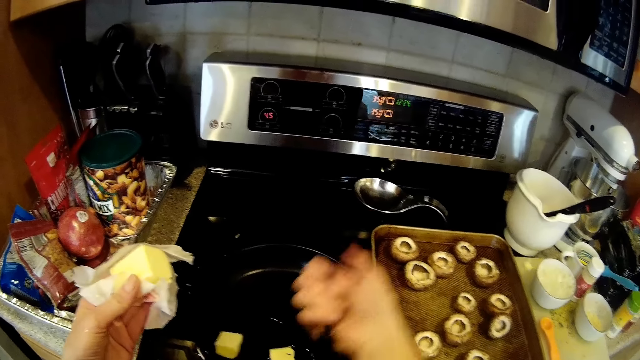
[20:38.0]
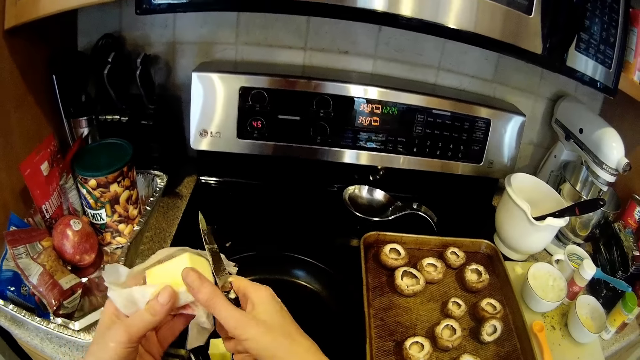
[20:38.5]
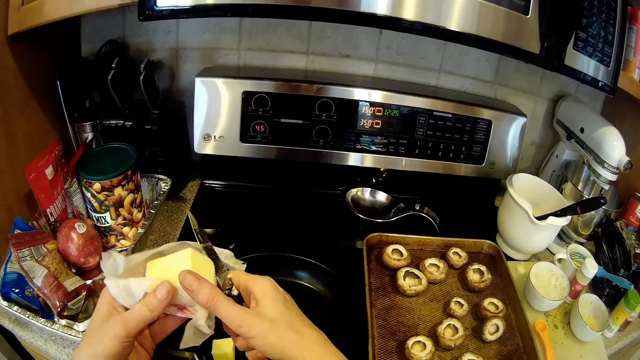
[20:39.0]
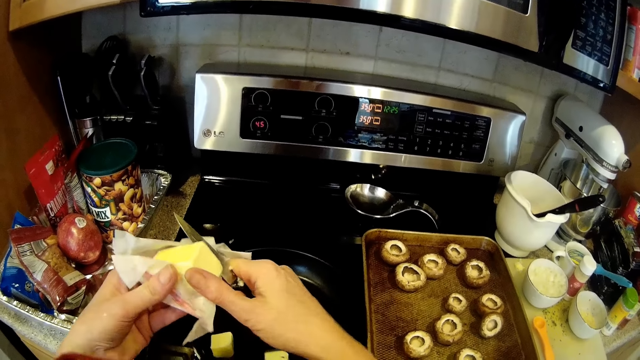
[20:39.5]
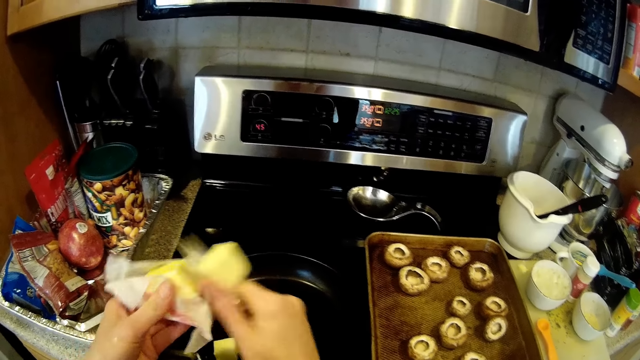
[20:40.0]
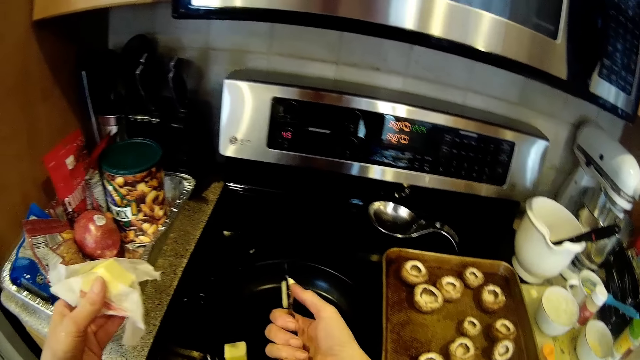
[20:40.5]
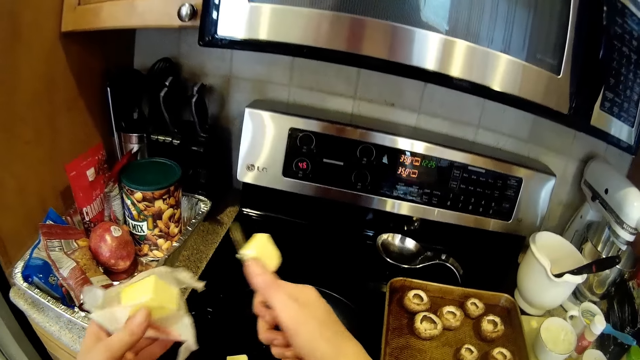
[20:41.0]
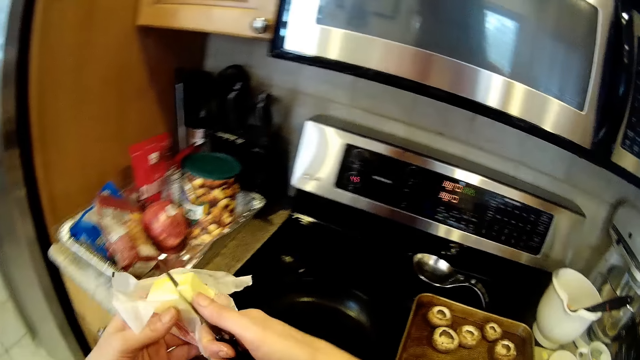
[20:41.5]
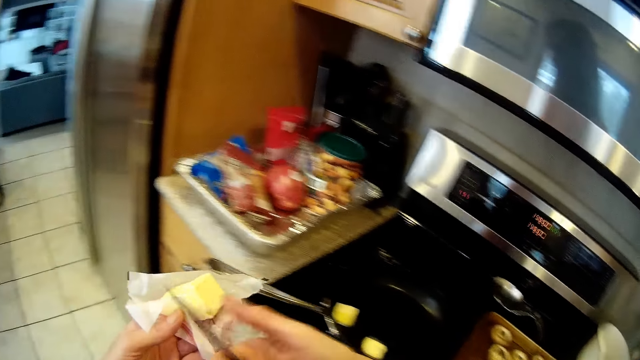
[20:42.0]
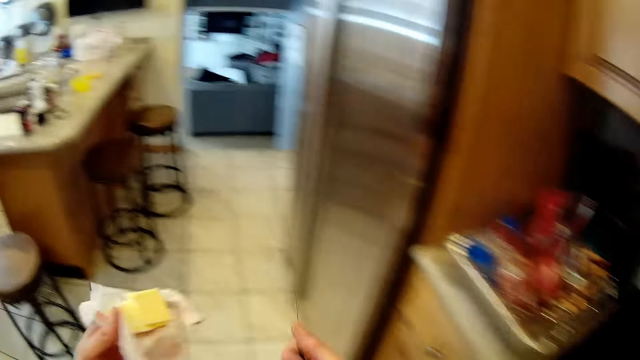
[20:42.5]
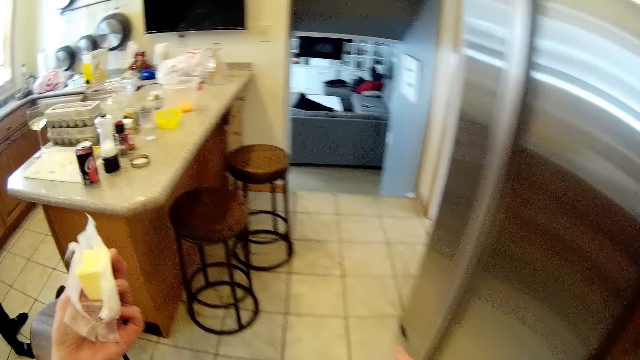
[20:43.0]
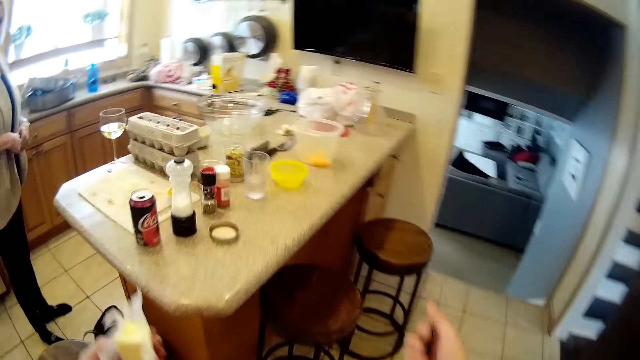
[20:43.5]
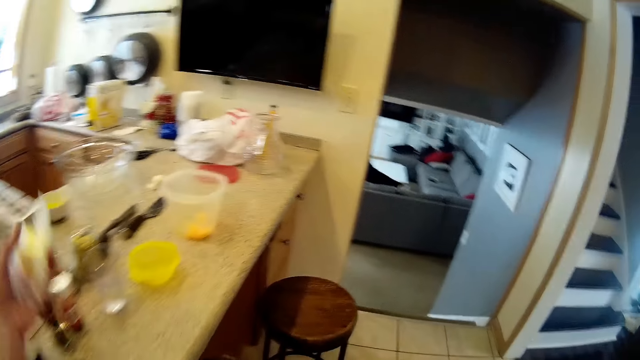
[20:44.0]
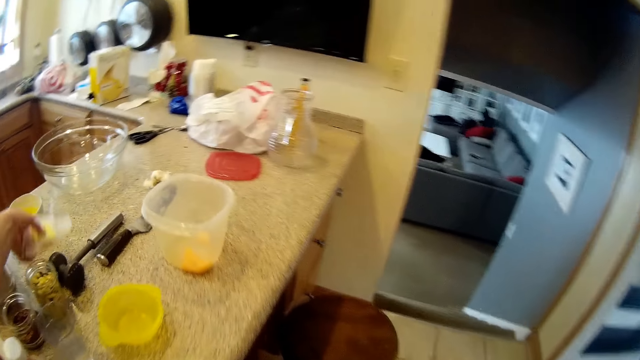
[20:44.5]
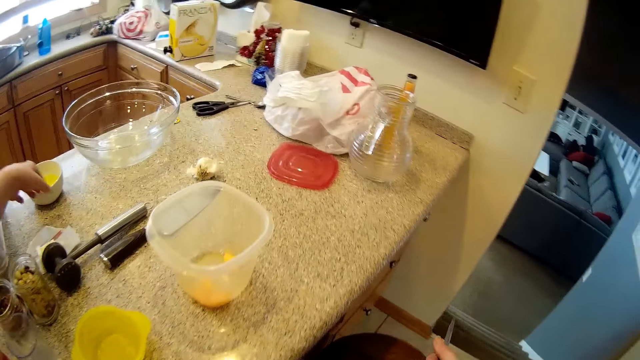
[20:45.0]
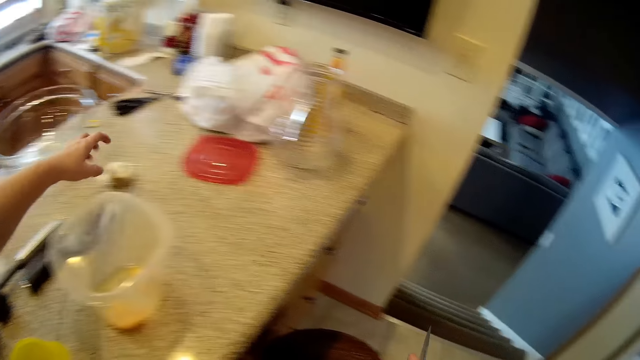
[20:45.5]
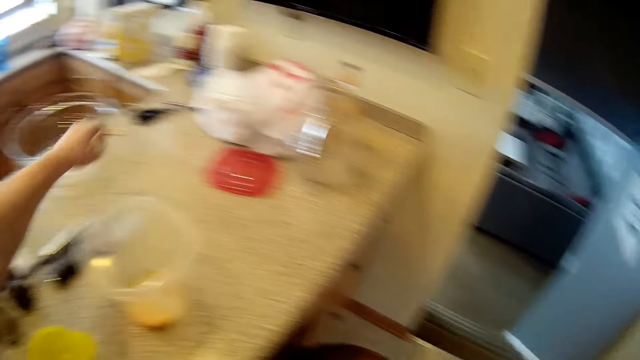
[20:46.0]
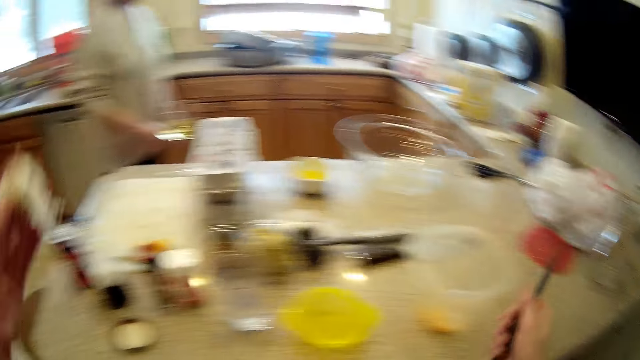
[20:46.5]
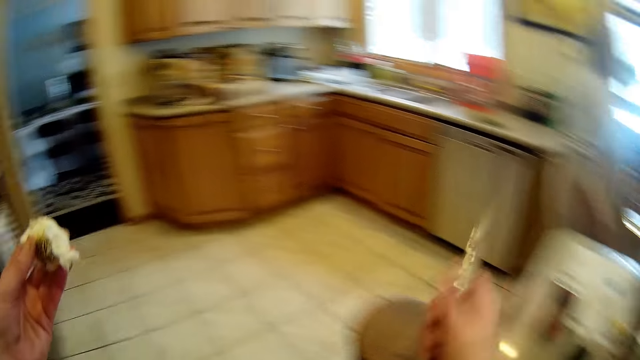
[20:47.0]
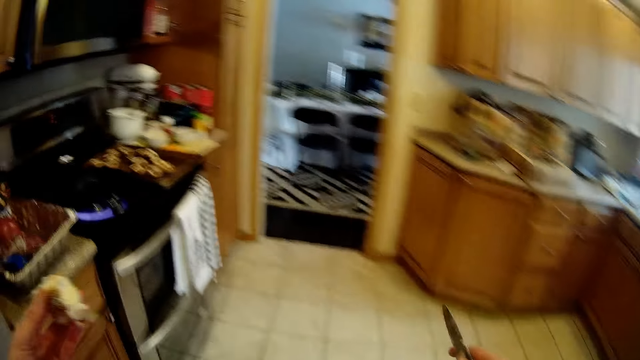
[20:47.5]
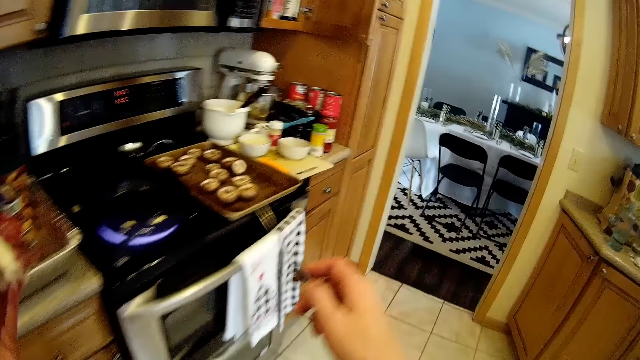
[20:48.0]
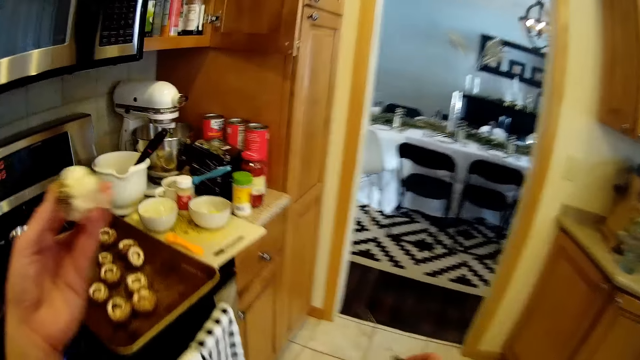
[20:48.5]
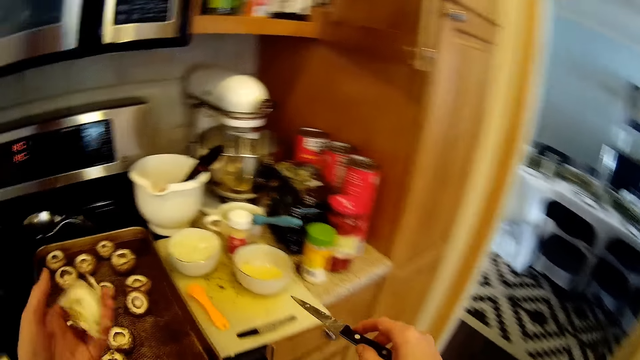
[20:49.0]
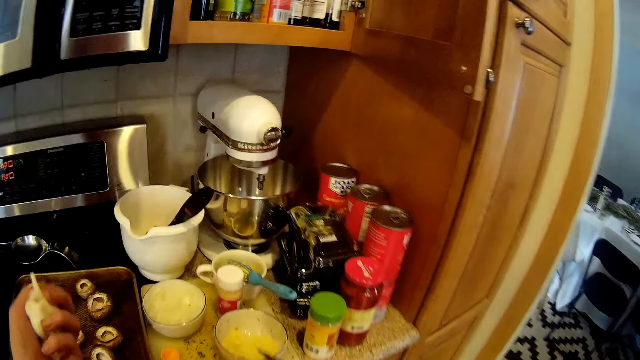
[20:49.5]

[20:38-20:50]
The camera wearer drops the butter or cheese into the pan with her right hand. She slices the stick of butter with the knife in her right hand into the pan. She drops the cheese inside the cooking pan. She places the butter on the stick of butter with her right hand. She cuts the cheese. She walks around. She drops the stick of butter on the kitchen island with her left hand. She picks a garlic from the kitchen island with her left hand. She walks around.

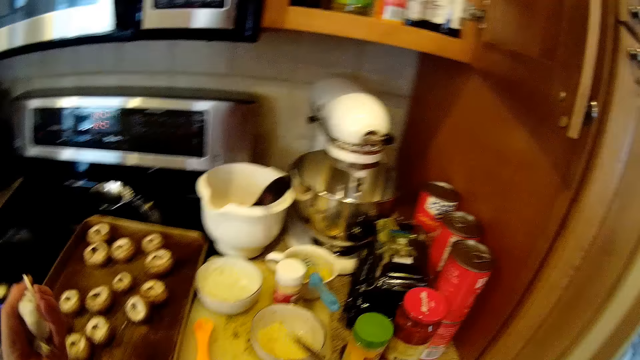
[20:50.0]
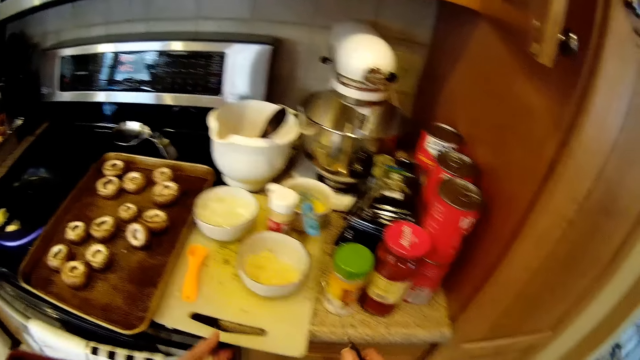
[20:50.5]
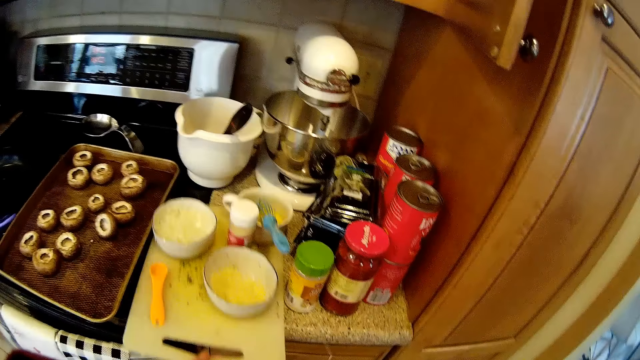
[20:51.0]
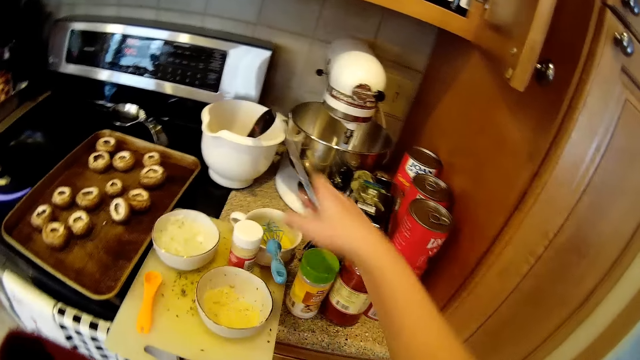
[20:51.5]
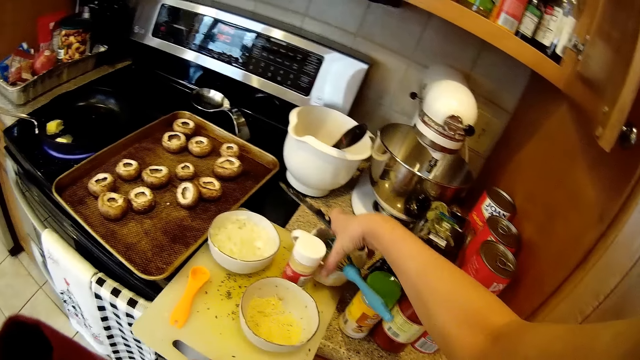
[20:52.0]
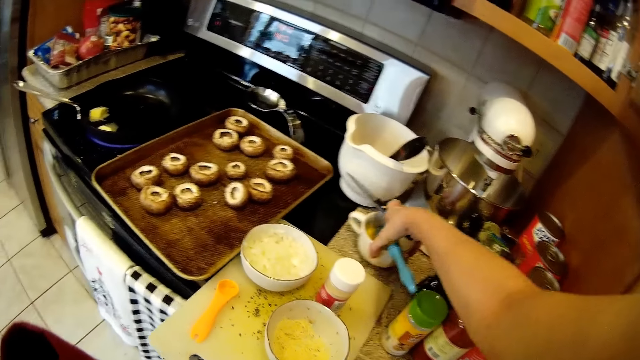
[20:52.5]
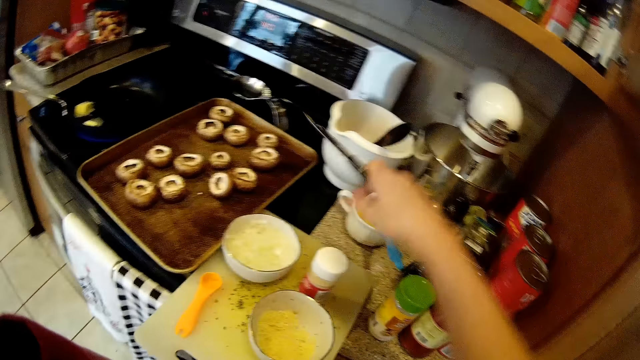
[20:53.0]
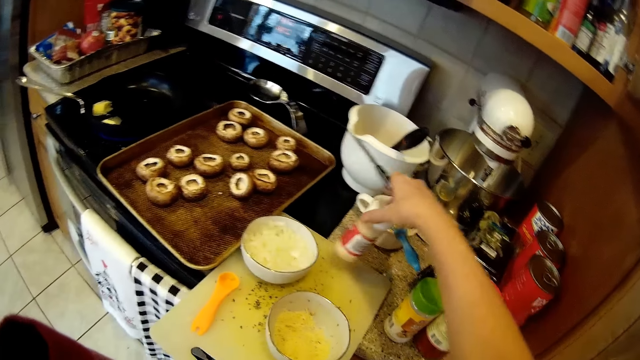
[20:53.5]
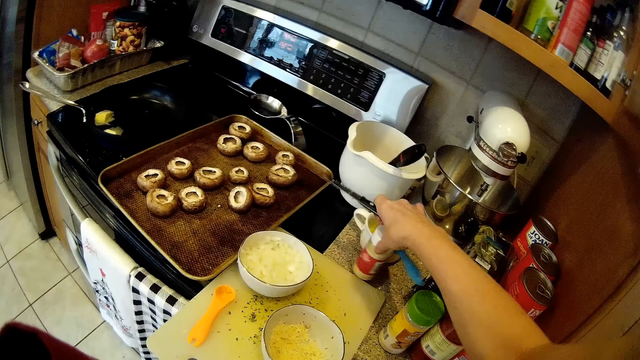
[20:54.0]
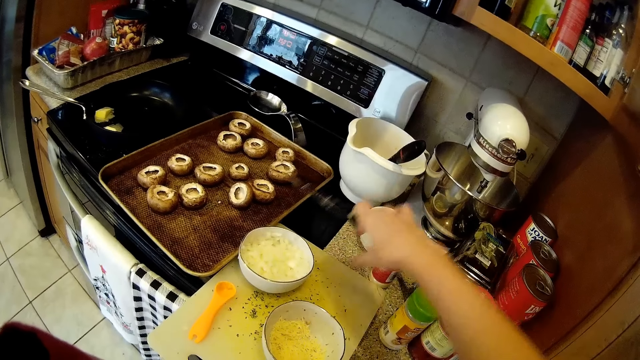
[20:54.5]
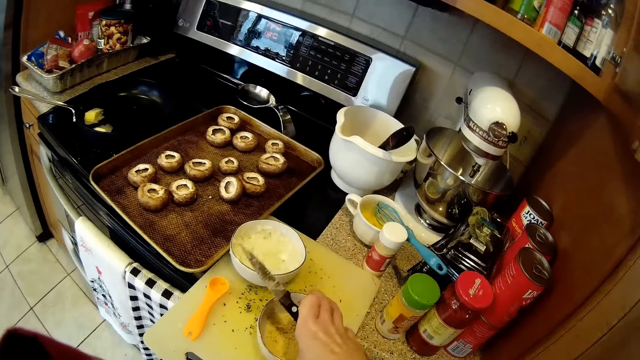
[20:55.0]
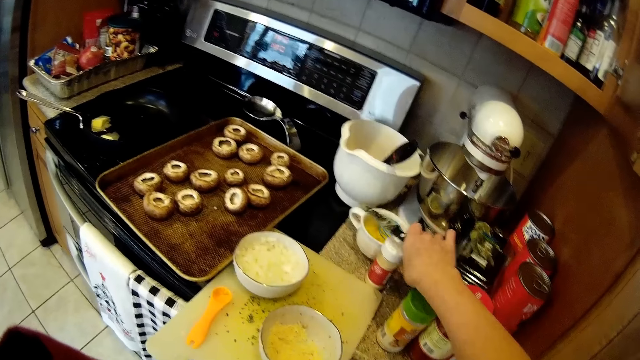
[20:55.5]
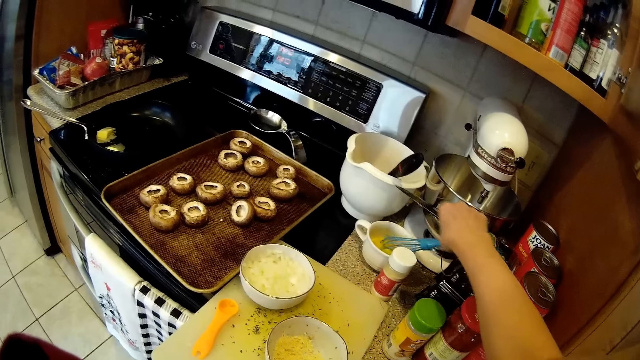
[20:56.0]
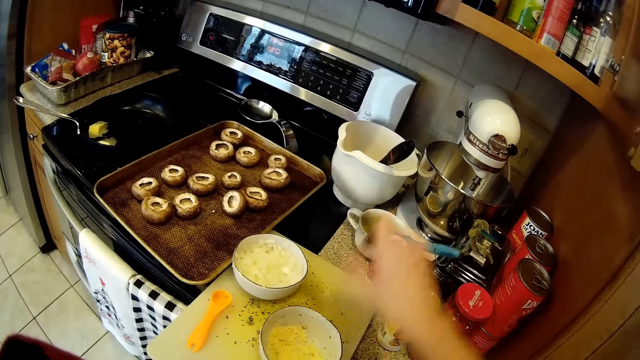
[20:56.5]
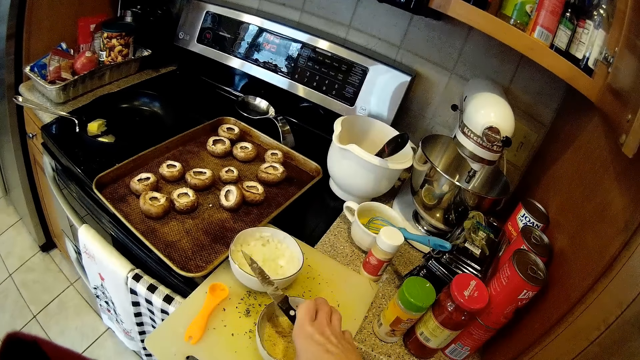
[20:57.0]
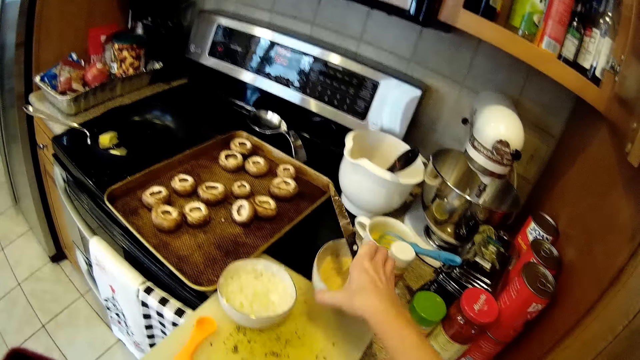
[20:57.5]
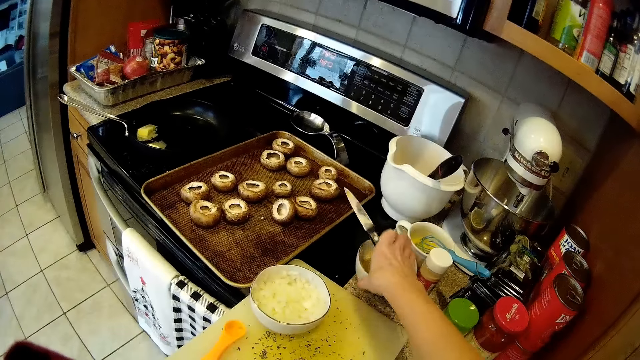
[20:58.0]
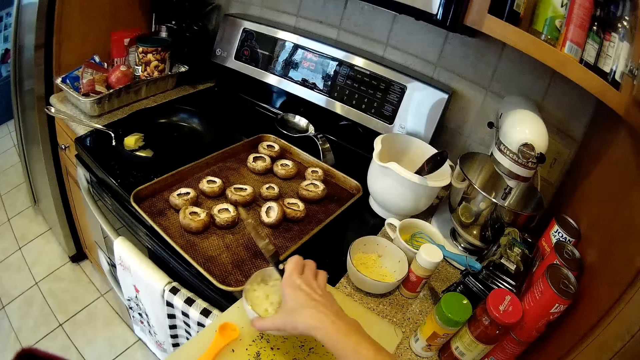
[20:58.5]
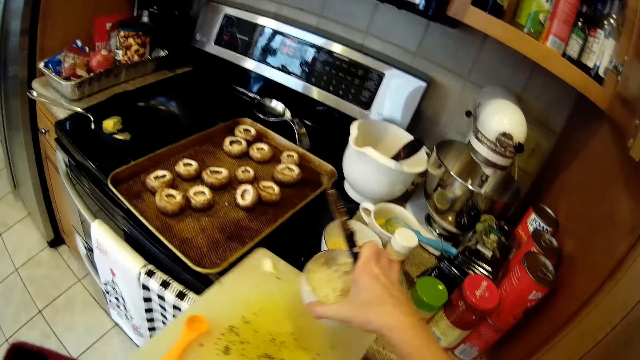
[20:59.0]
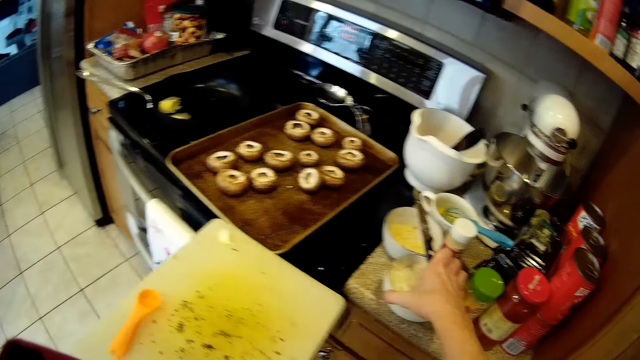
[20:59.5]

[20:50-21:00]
The camera wearer draws a chopping board on the counter towards herself with her left hand. She picks up the chopping board. She moves a cup from the chopping board to the counter with her right hand. She moves a container of salt from the chopping board to the counter with her right hand. She touches a bowl on the chopping board with her right hand. She touches a whisk in the cup on the counter with her right hand. She moves the bowl from the chopping board to the counter with her right hand. She draws the chopping board on the counter towards herself with her left hand. She moves another bowl from the chopping board to the counter with her left hand. She carries the chopping board from the counter with her right hand.
